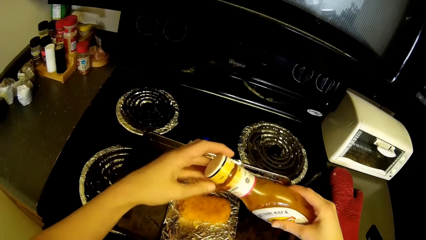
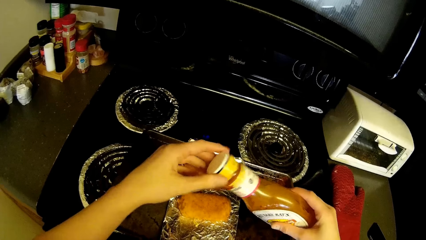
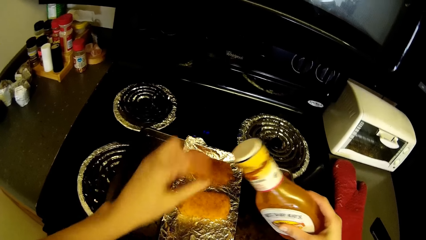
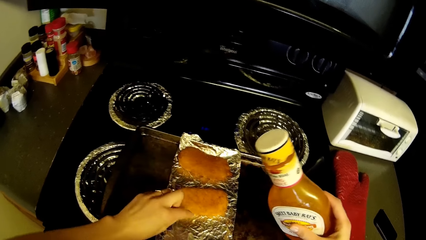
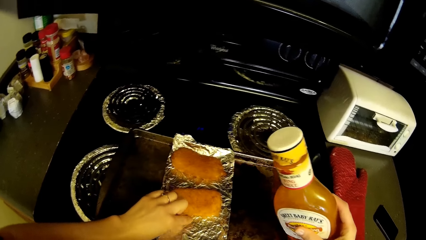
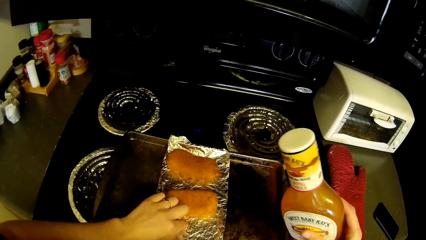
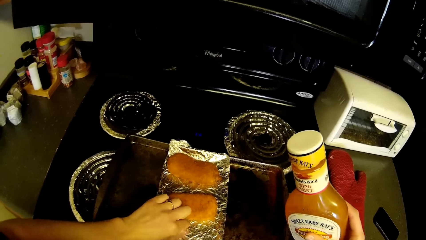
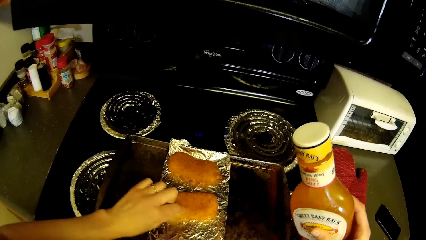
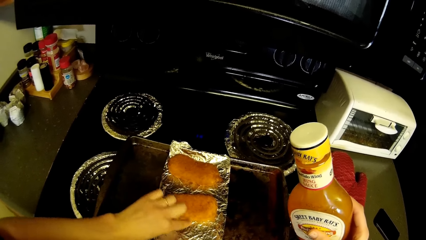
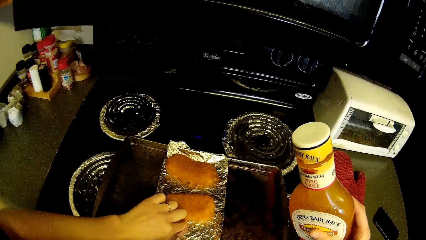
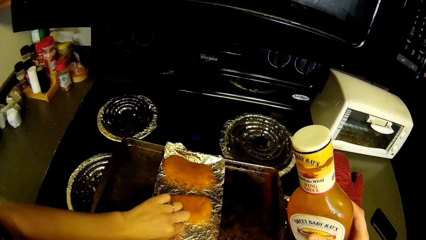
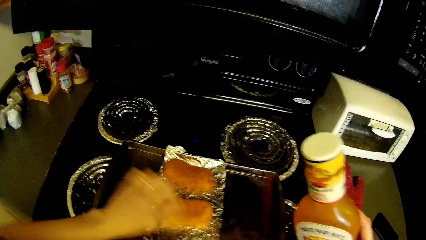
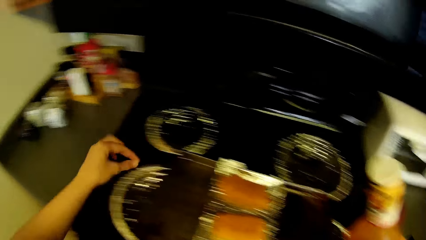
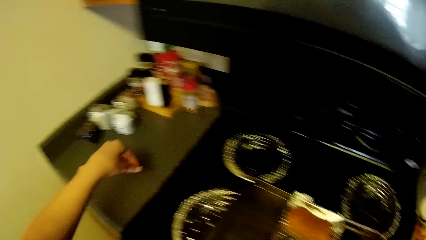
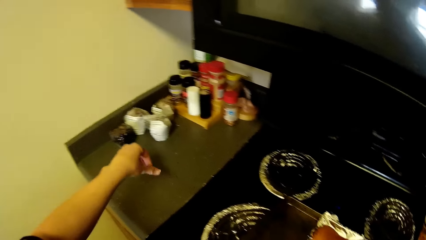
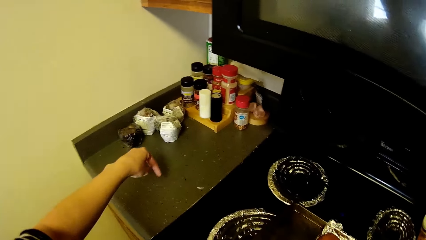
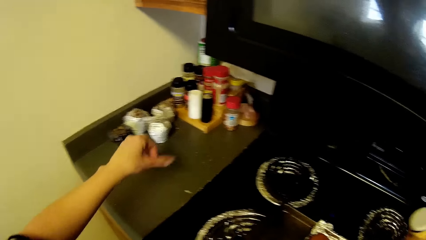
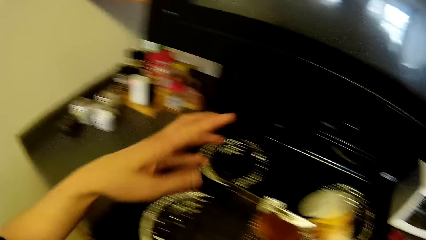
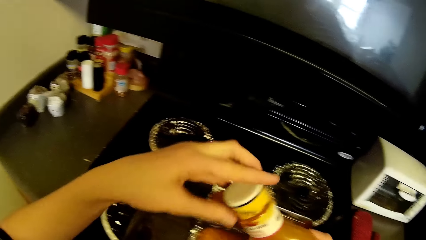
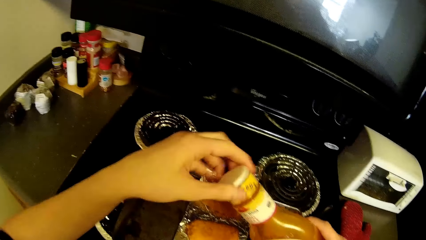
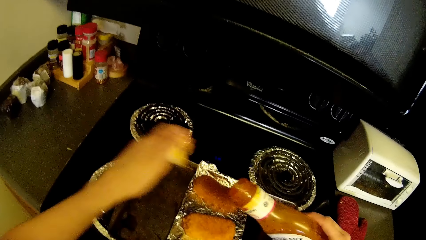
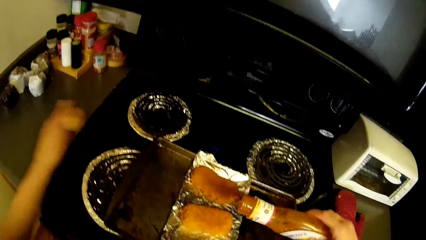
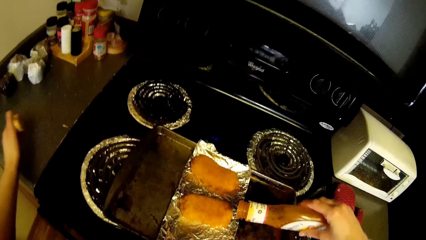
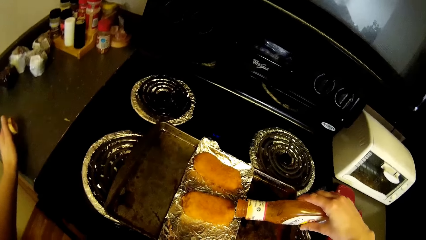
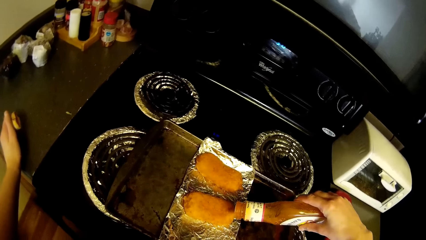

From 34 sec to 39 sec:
The camera wearer picks up a pie crumb on a foil on the tray on the cooker with his left hand. He drops the pie crumb on the kitchen counter with his left hand. He opens the ketchup cap with his left hand from the ketchup in his right hand.

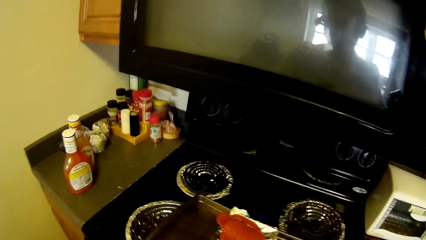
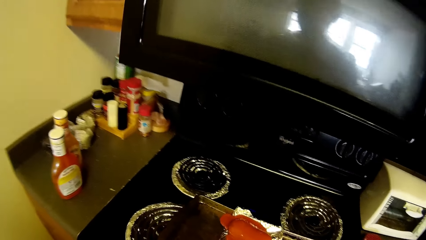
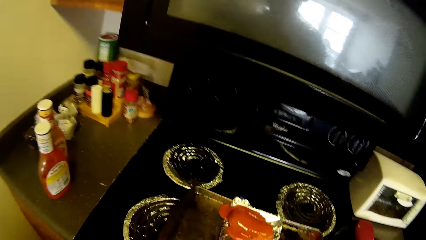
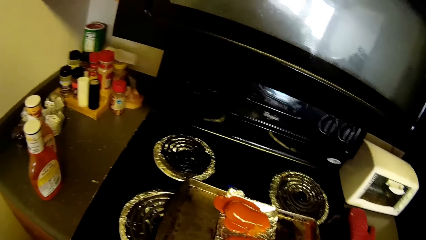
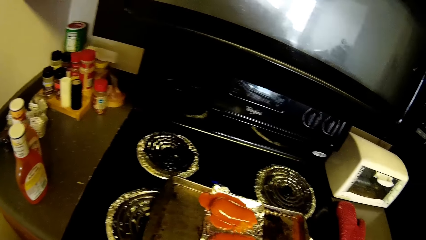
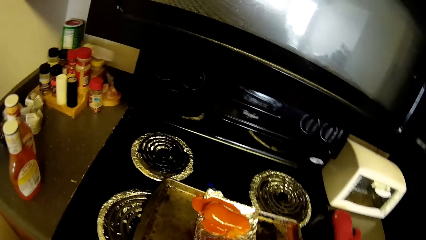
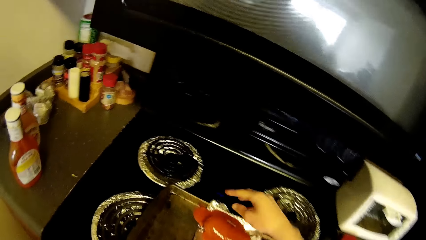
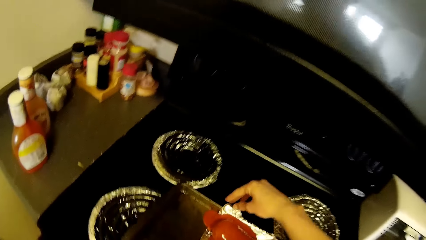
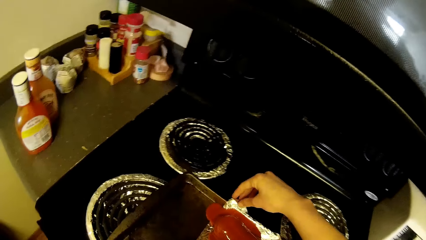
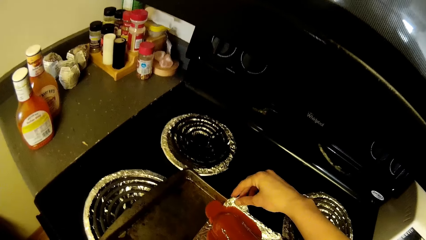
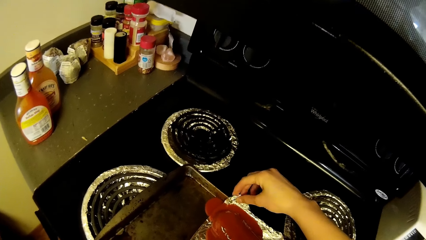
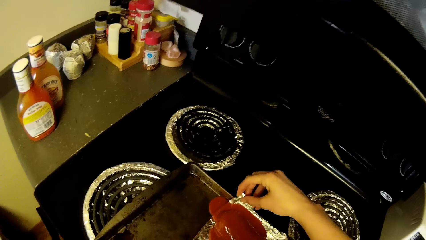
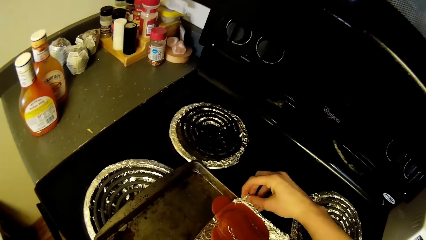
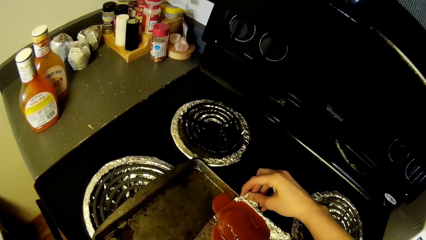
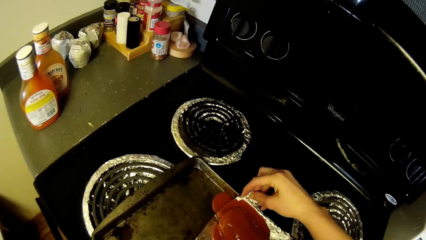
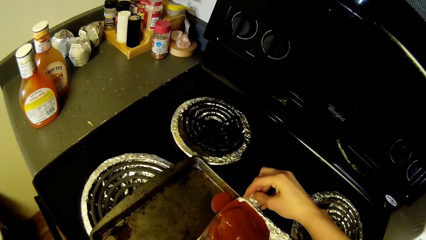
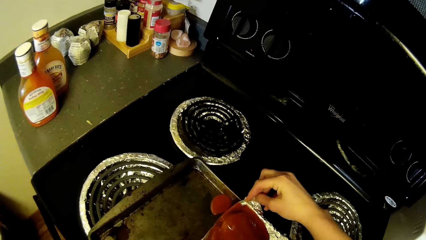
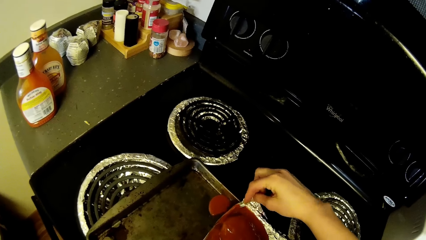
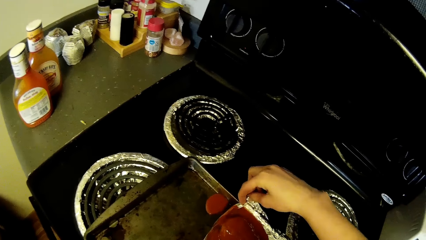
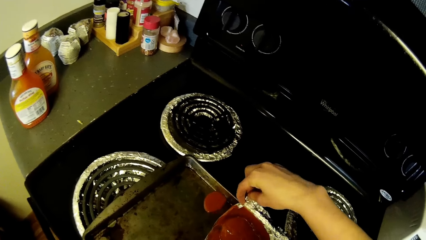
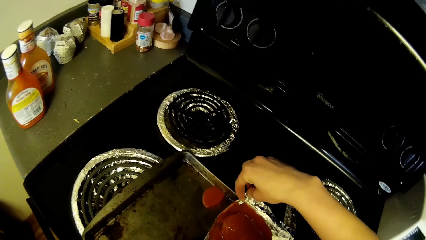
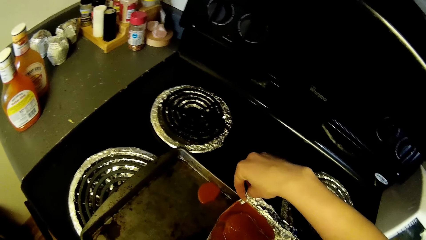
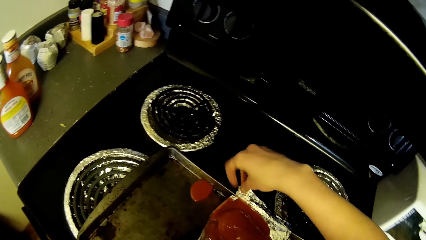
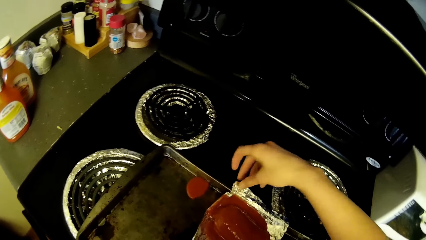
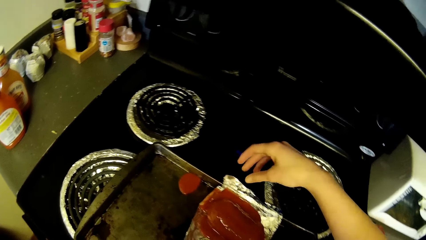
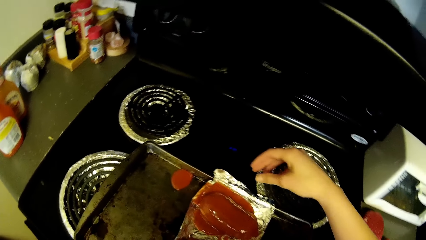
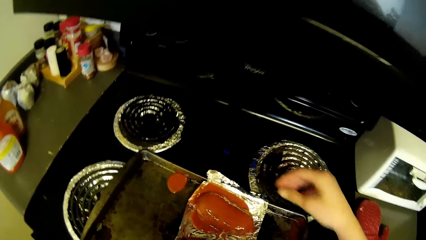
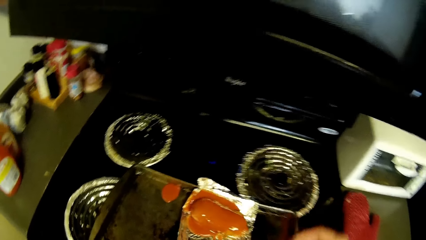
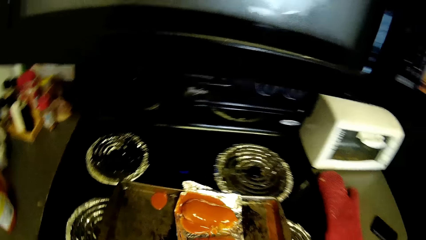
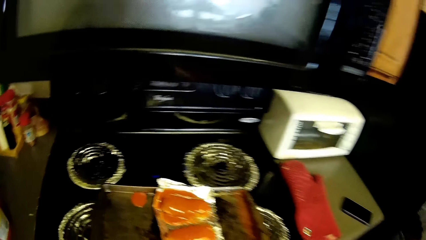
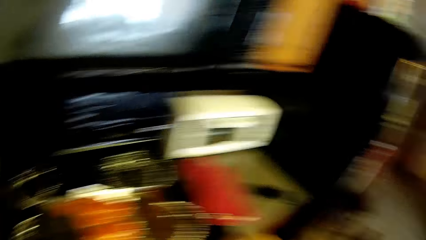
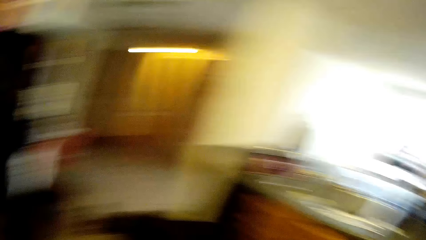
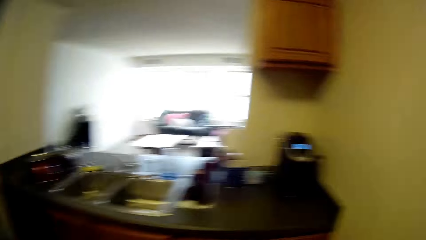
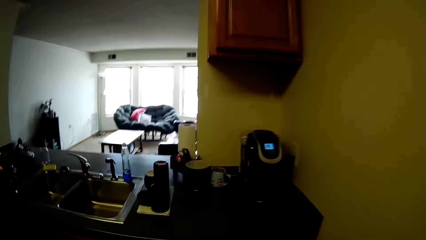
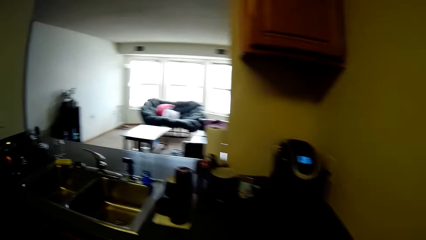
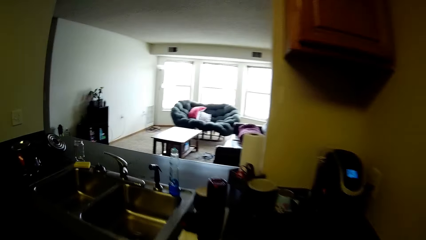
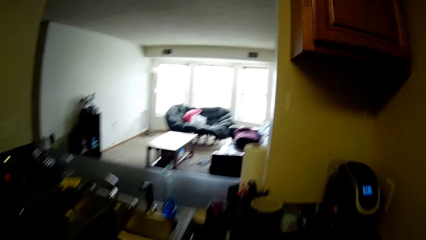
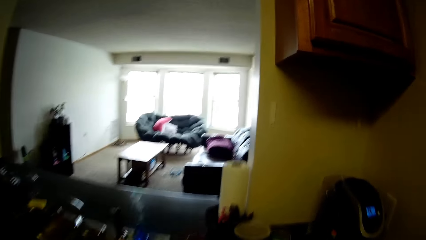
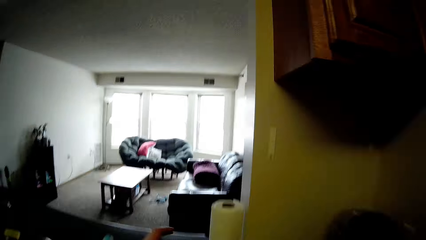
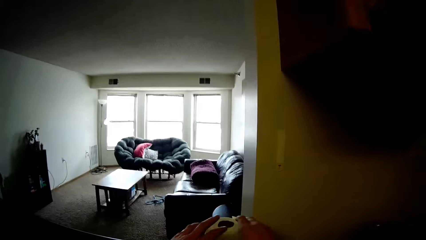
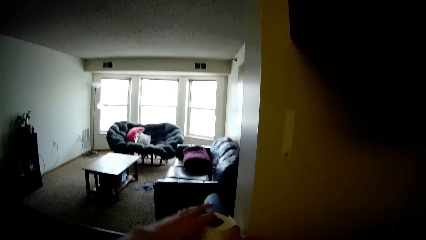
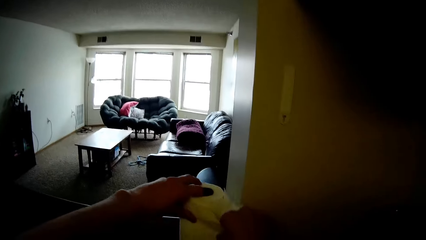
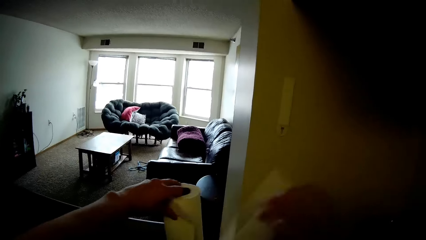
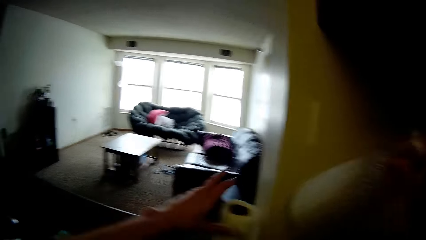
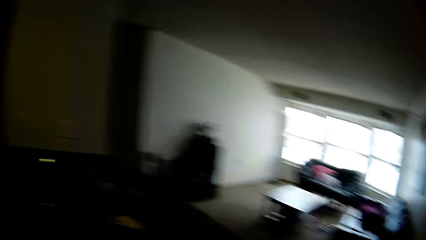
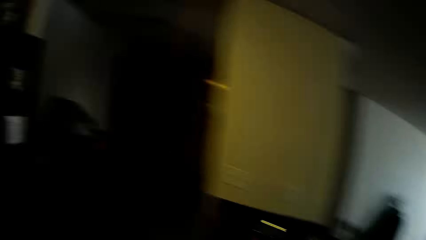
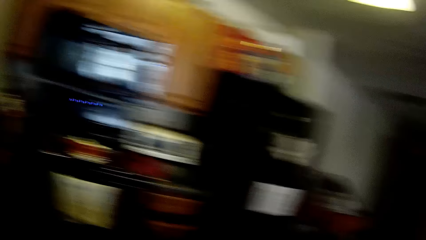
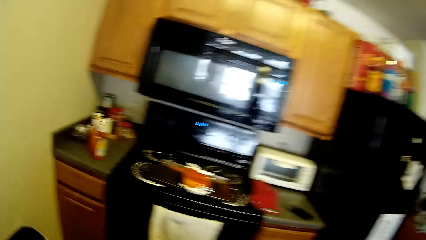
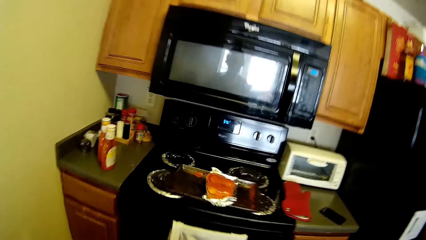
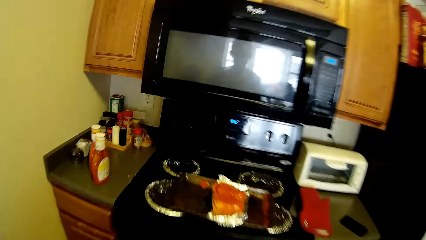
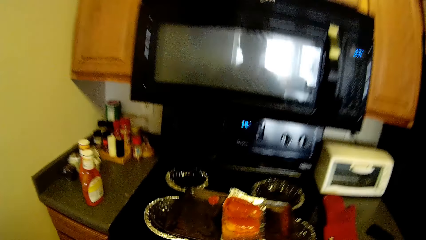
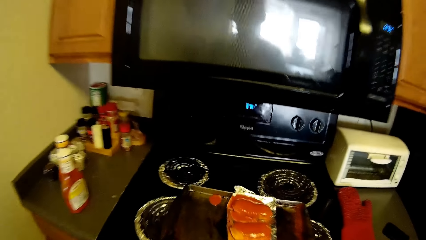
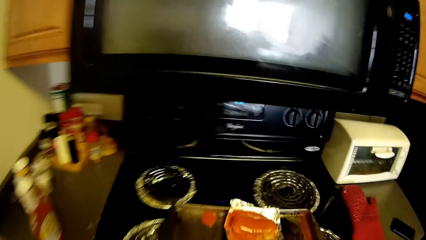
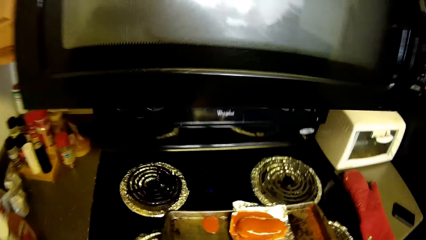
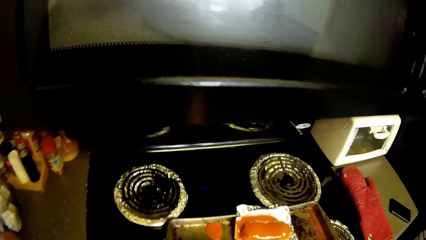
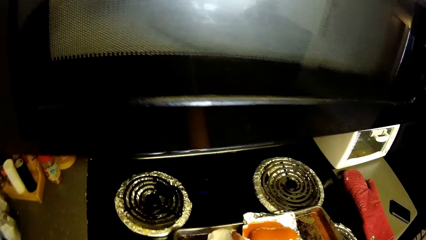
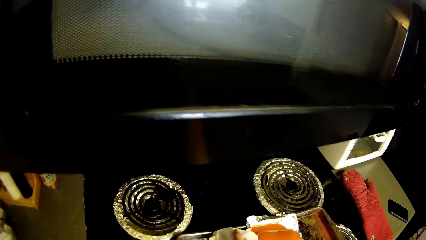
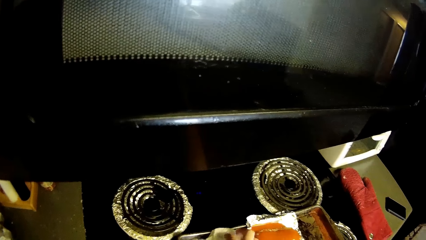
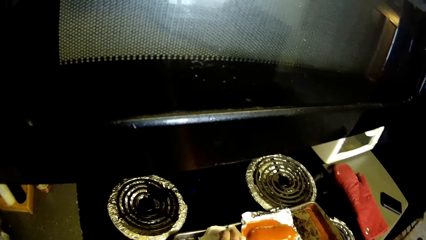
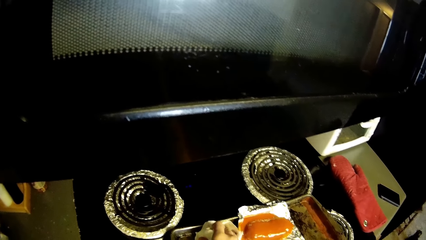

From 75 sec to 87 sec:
The camera wearer adjusts the foil on the tray on the cooker with his right hand. He holds a tissue with both hands and cuts part of the tissue with his right hand. He takes the tray of bread.
